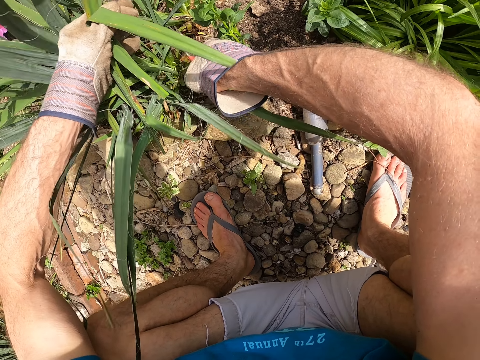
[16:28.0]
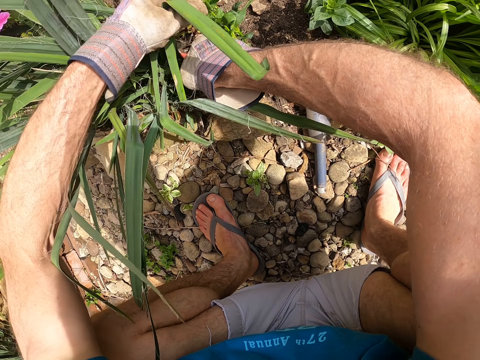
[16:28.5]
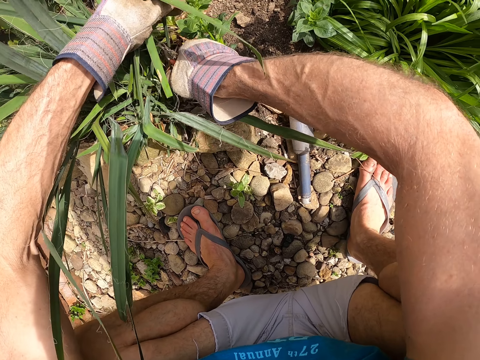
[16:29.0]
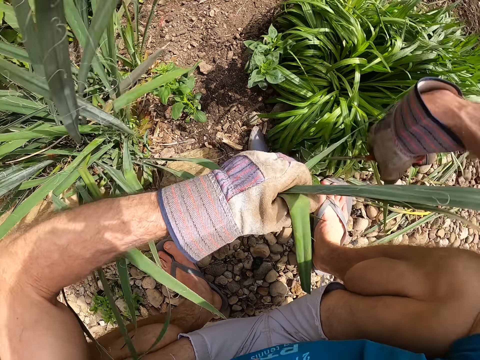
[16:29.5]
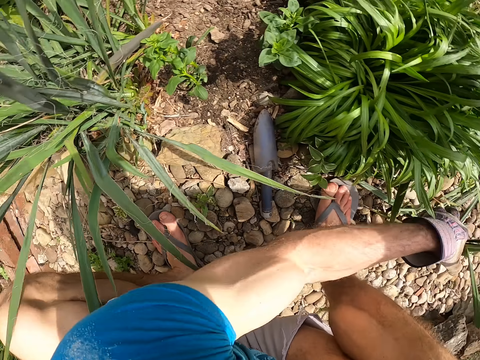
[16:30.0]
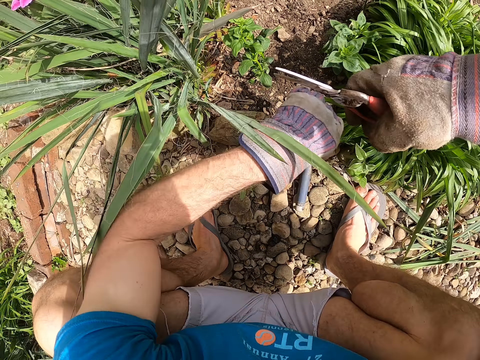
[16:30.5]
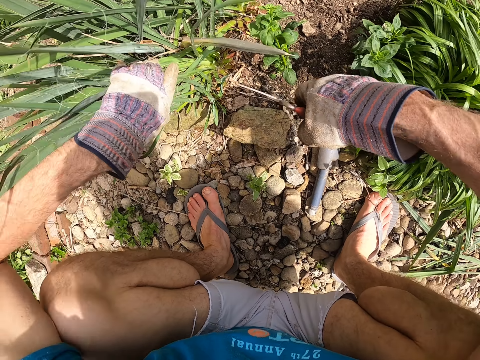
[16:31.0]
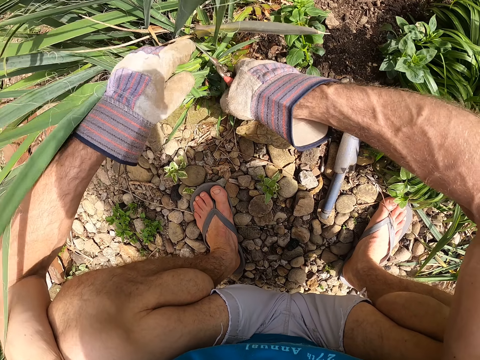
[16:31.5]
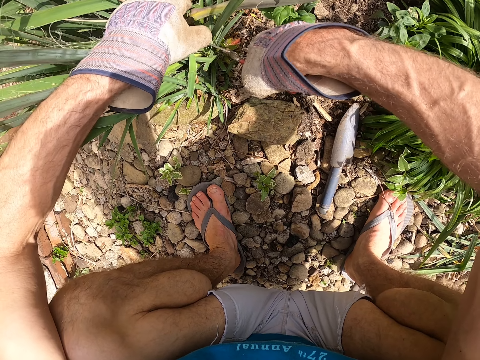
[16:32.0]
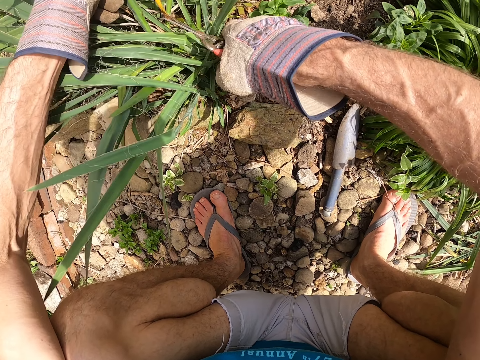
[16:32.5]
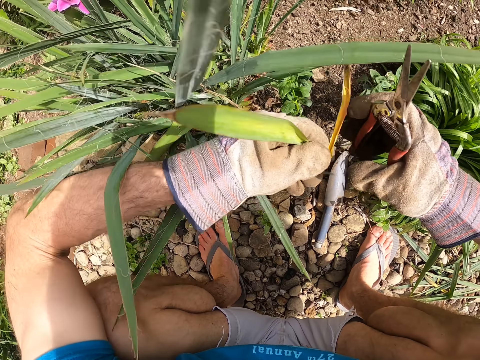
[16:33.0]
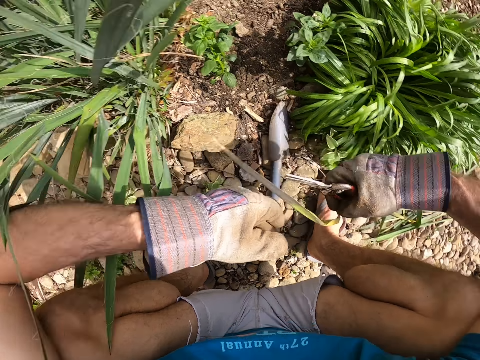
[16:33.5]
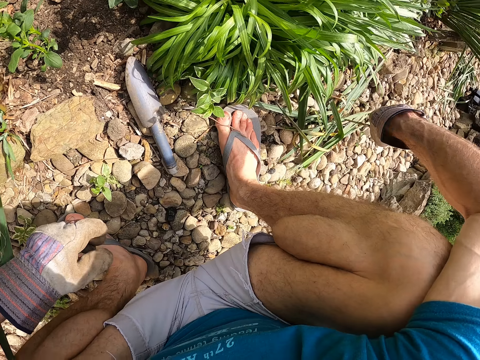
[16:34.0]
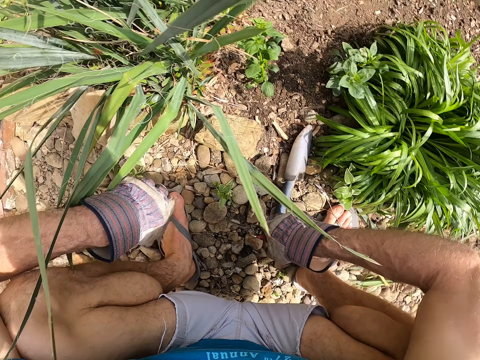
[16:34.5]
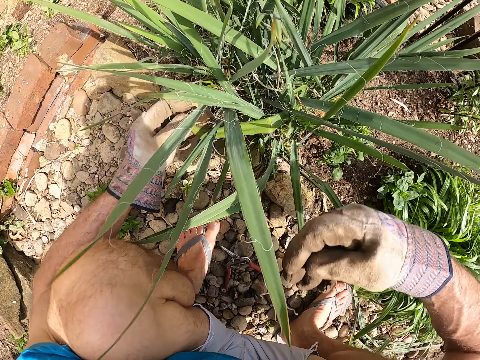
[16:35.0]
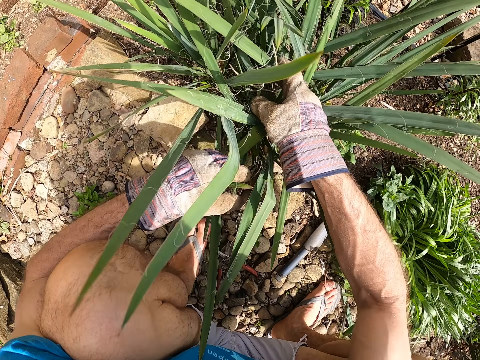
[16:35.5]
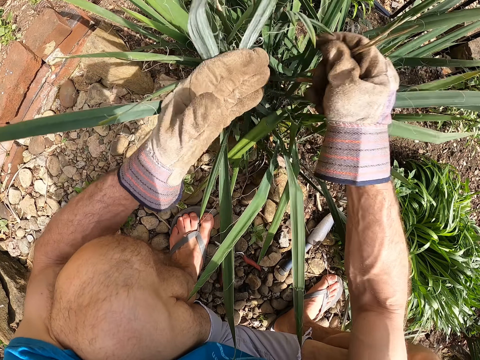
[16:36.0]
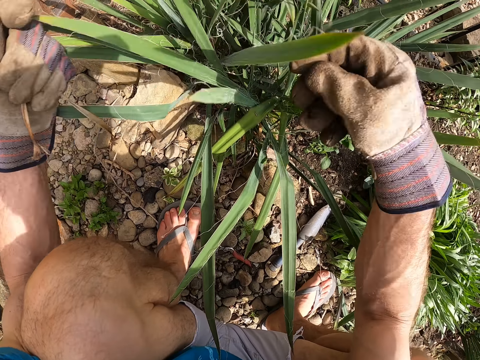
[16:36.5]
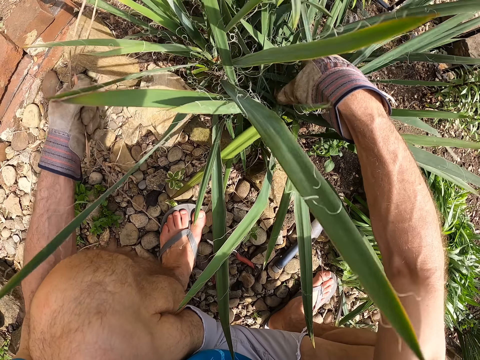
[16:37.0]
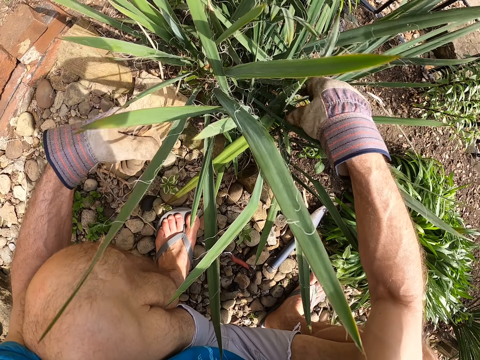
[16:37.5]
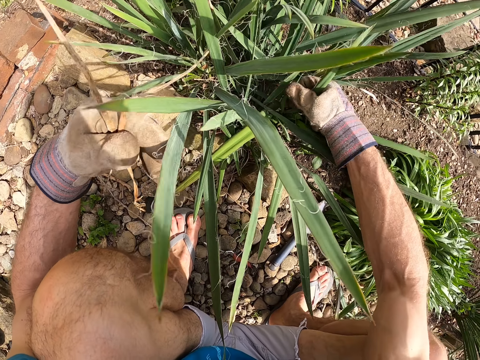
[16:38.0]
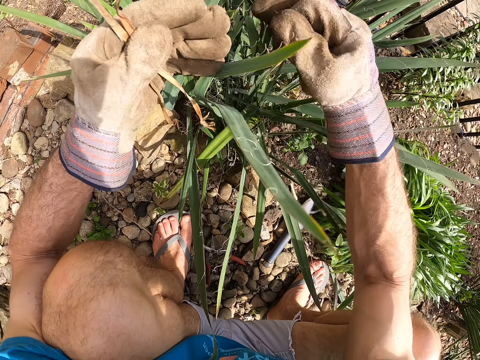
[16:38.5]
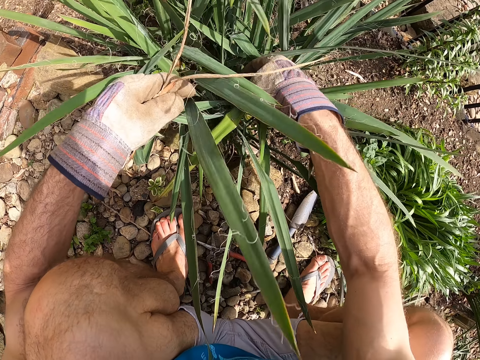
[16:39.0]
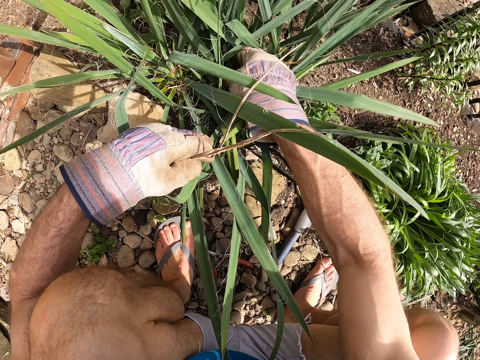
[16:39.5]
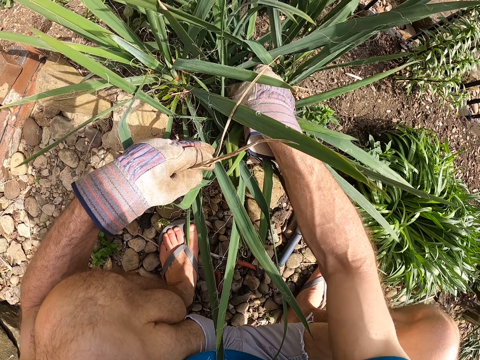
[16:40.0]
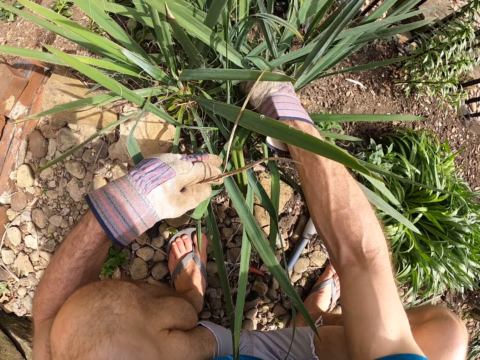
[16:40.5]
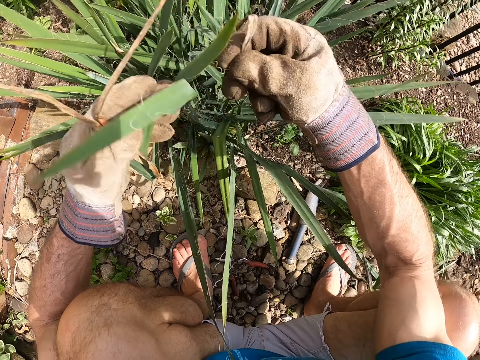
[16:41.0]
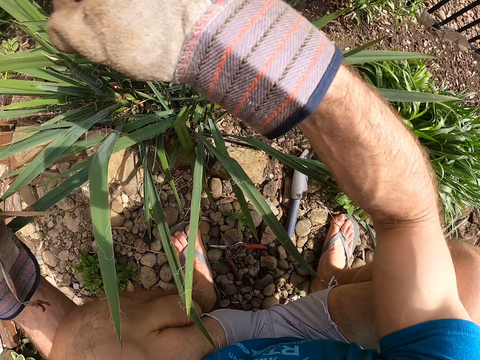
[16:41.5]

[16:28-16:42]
The camera wearer throws the leaves of the second plant on the ground with his left hand. He holds the cut leaves of the second plant with his left hand. He cuts the leaves of the second plant with the plier or pruning scissors in his right hand. He passes the cut leaves to his right hand. He throws the leaves of the second plant on the ground with his right hand. He drops the pruning scissors on the ground. He plucks out the dry leaves in the second green plant with his hands.

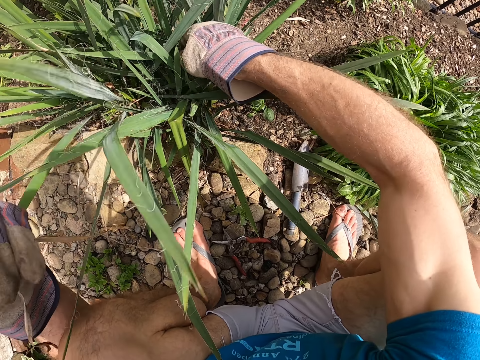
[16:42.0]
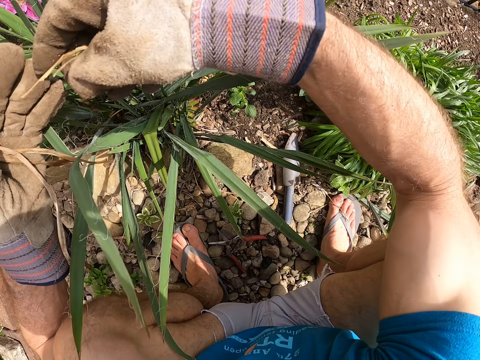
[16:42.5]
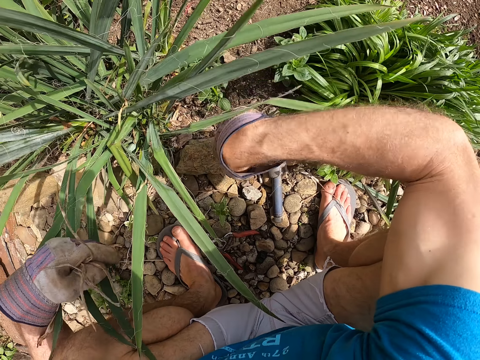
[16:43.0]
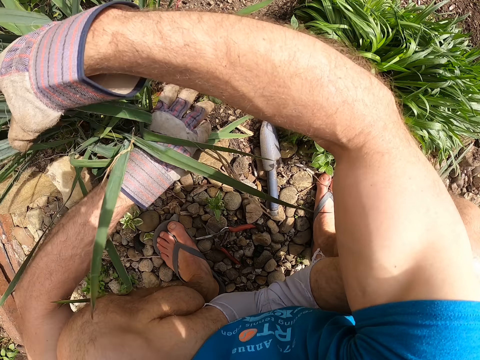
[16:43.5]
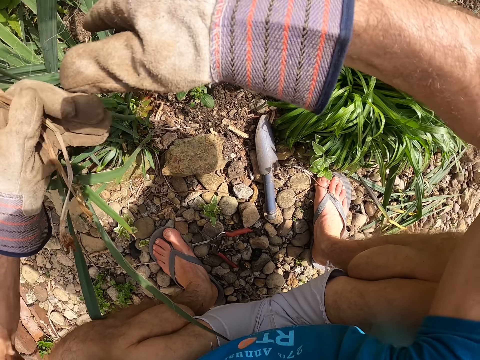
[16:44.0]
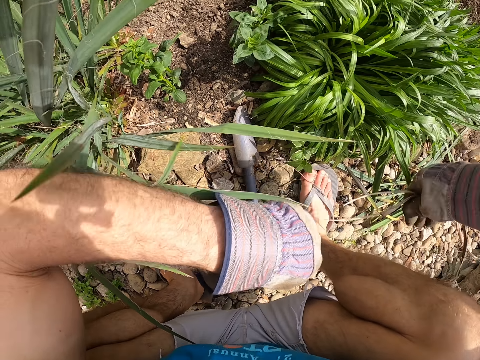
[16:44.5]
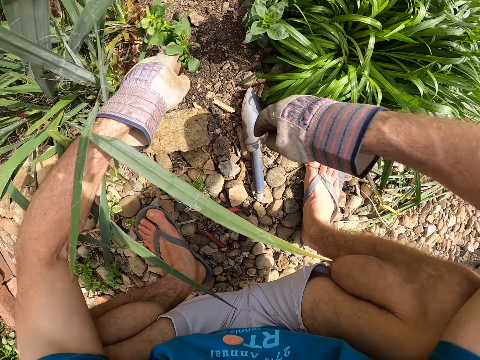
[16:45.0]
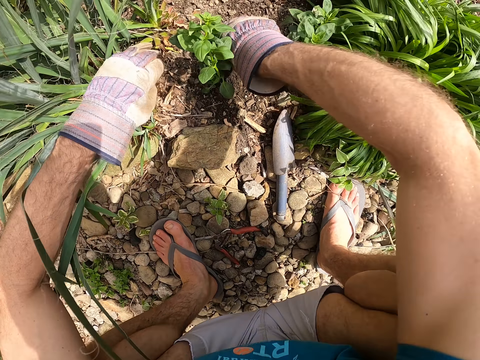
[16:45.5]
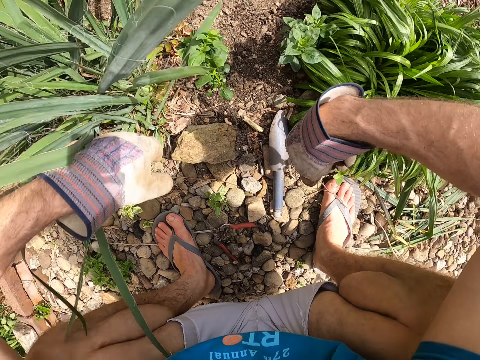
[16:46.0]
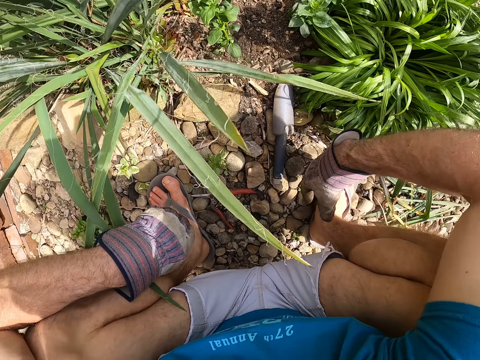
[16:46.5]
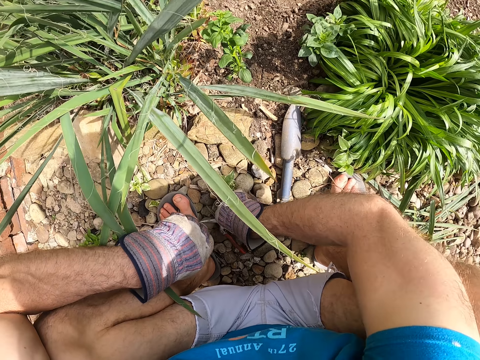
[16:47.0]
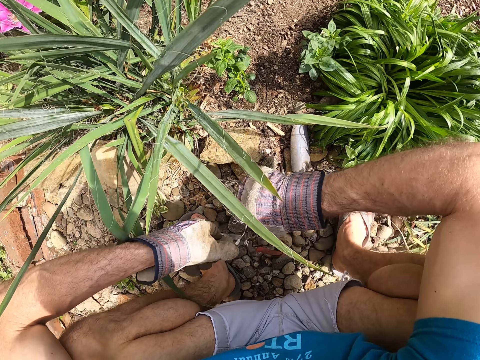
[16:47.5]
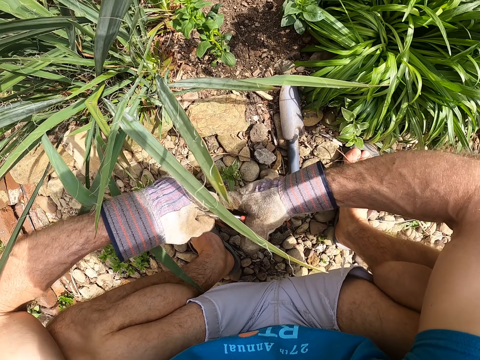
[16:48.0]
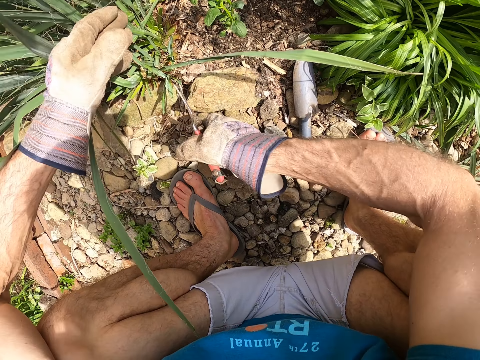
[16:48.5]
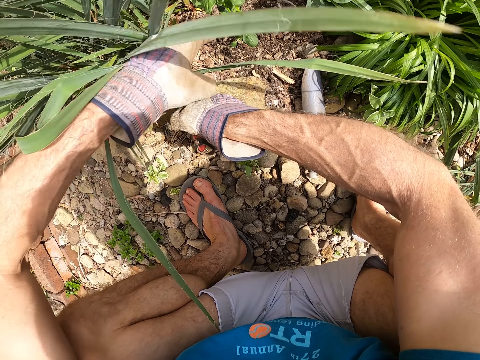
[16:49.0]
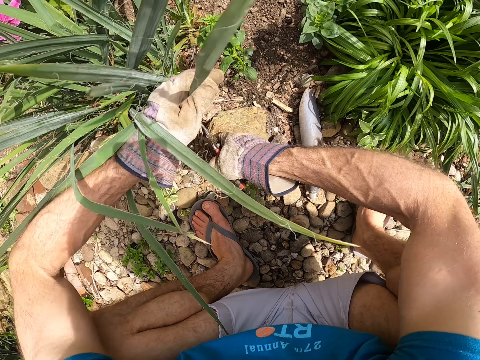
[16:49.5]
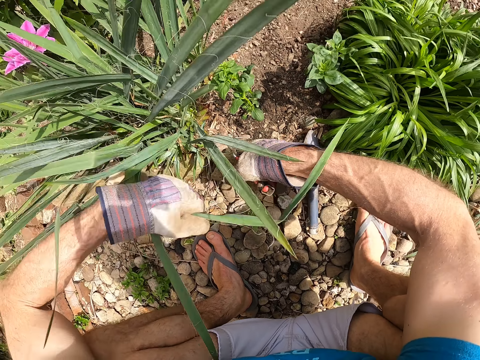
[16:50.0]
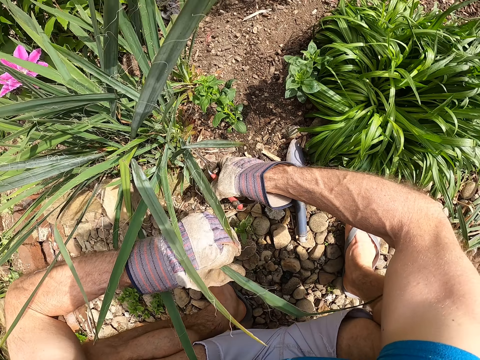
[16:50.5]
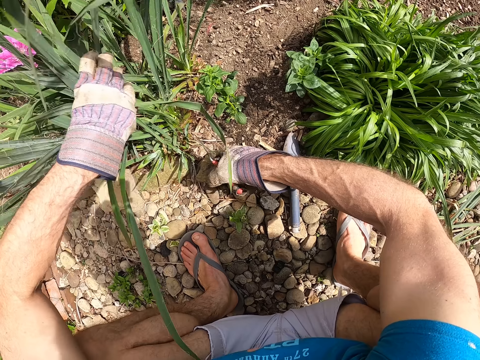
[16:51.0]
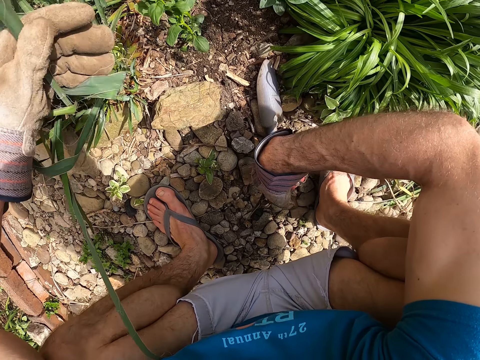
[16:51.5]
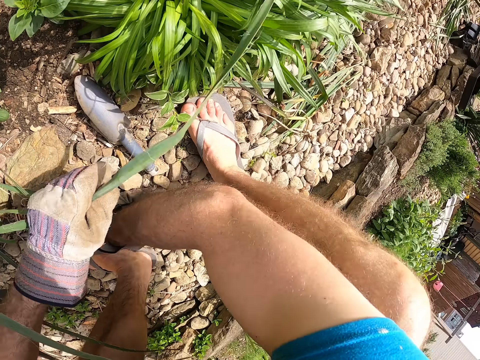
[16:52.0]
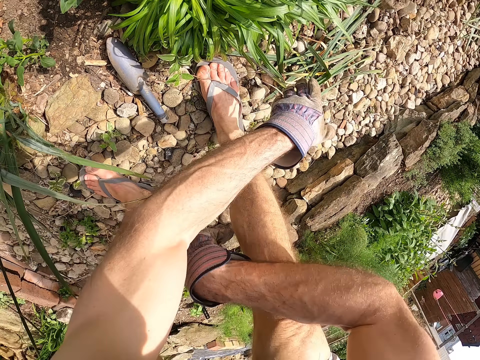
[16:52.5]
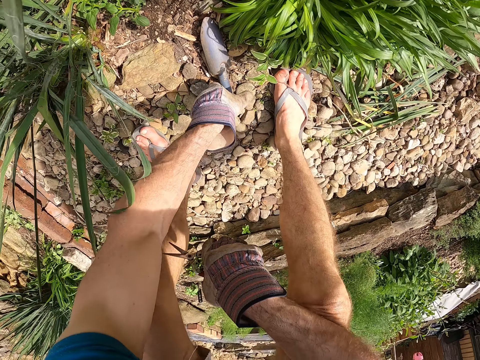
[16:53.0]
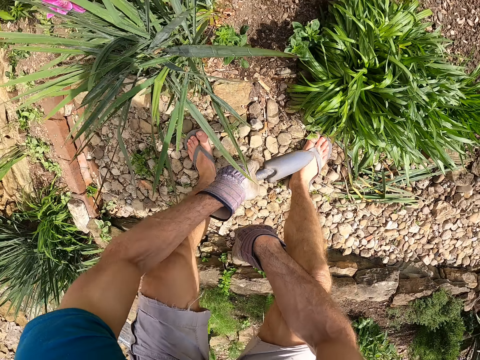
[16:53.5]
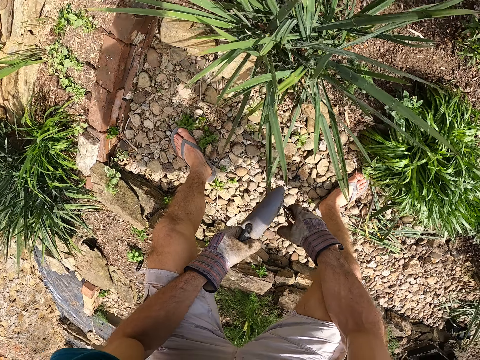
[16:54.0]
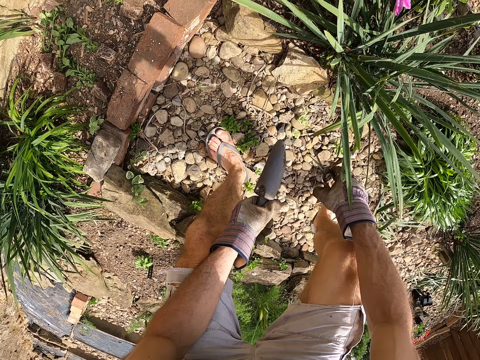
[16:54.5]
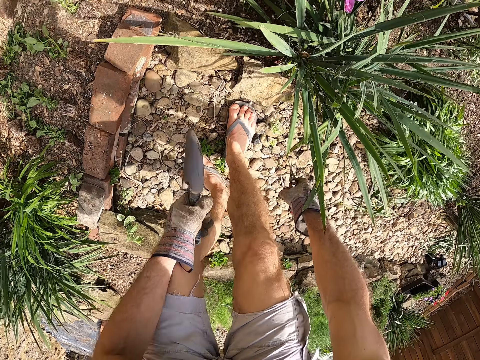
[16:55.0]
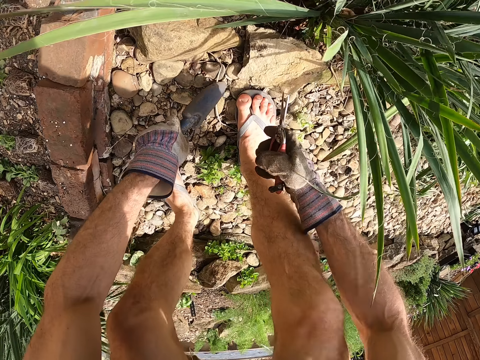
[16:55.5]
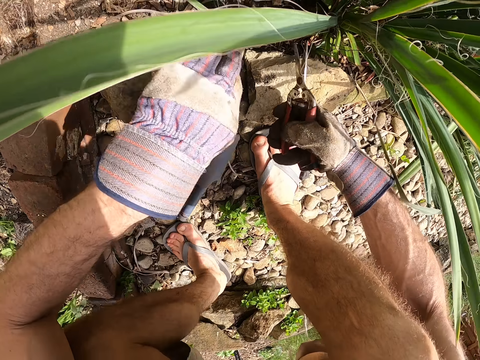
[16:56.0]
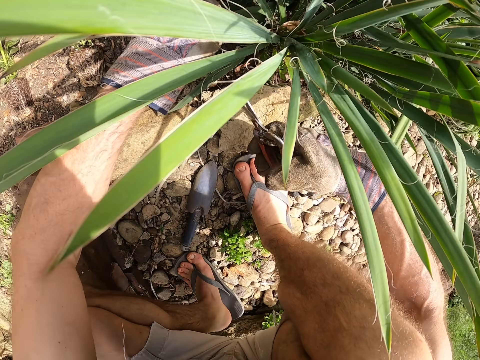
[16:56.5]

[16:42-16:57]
The camera wearer passes the dry leaves to his right hand. He throws the dry leaves of the second plant on the ground with his right hand. He picks the plier on the ground with his right hand and adjusts the plier with his left hand. He cuts the leaves of the second plant with the plier in his right hand. He holds the cut leaves of the second plant with his left hand. He throws the leaves of the second plant on the ground with his left hand. He picks the garden trowel on the ground with his left hand. He moves sideways. He squats down. He puts the garden trowel on the ground with his left hand.
